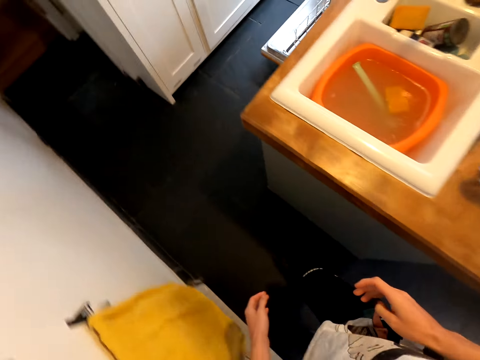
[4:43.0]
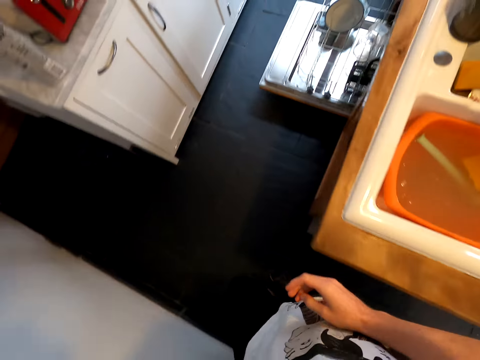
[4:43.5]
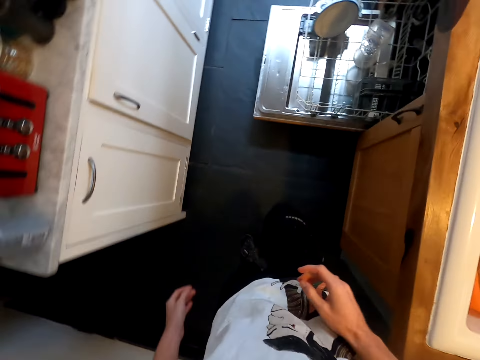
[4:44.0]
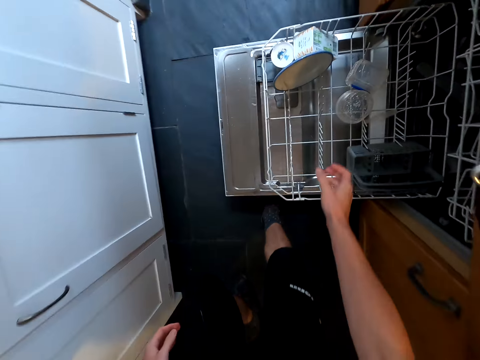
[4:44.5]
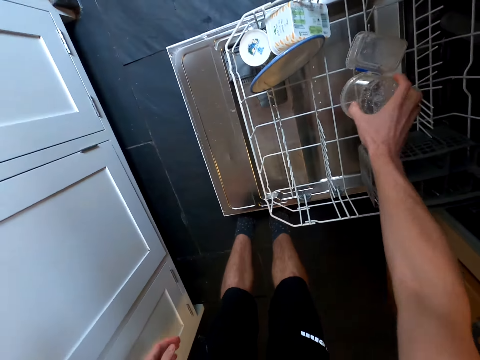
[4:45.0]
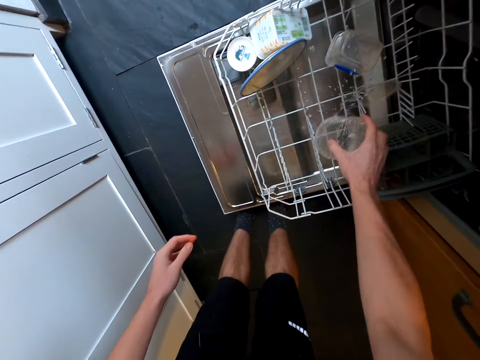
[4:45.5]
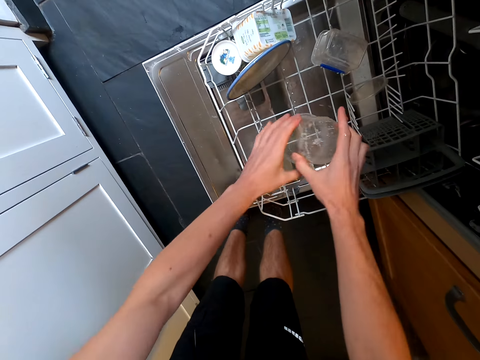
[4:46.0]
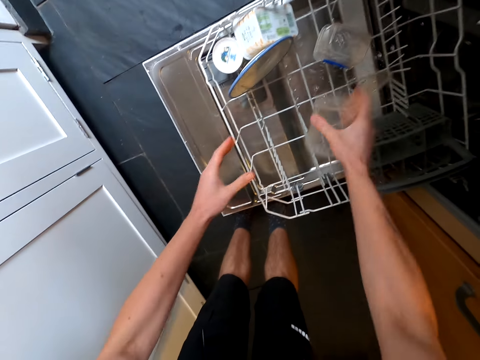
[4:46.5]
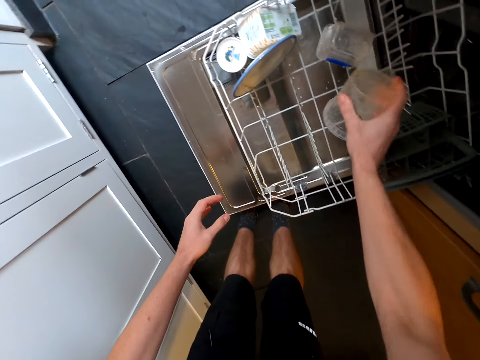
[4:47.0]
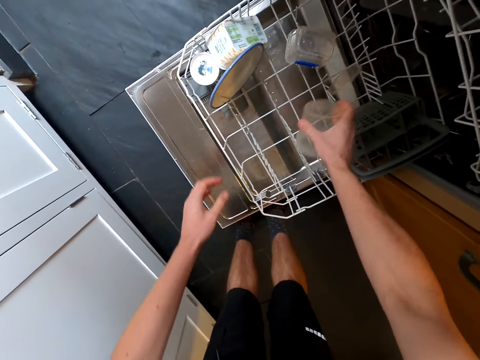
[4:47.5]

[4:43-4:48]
The camera wearer walks around the kitchen. They take a plastic tin from the dishwasher. They remove particles from the plastic tin.

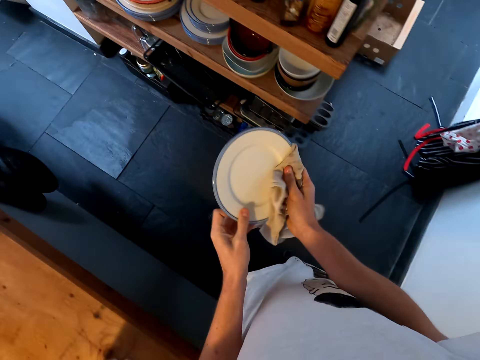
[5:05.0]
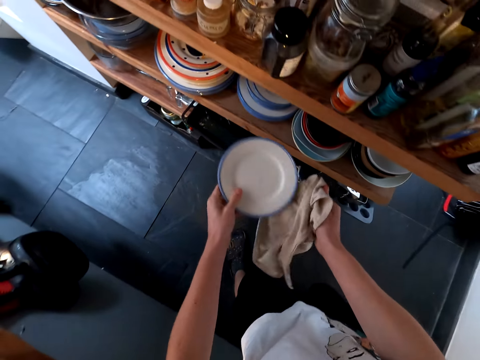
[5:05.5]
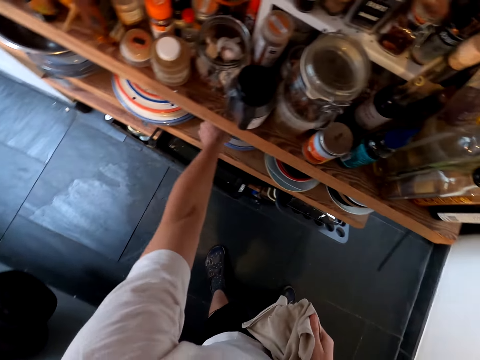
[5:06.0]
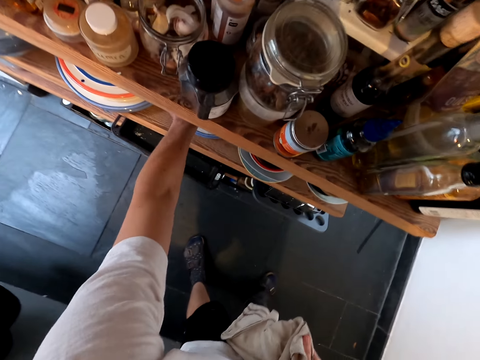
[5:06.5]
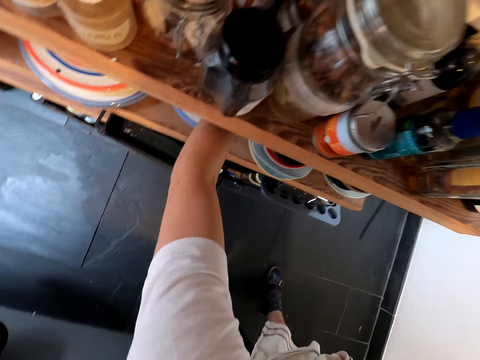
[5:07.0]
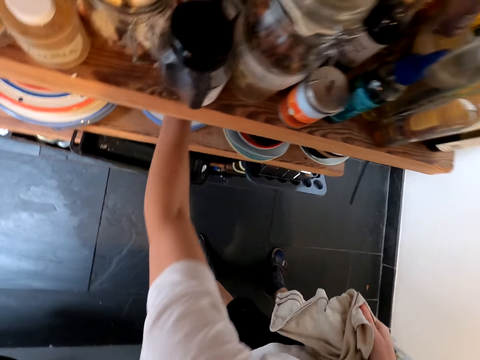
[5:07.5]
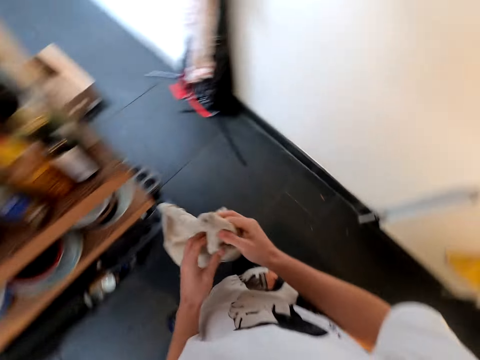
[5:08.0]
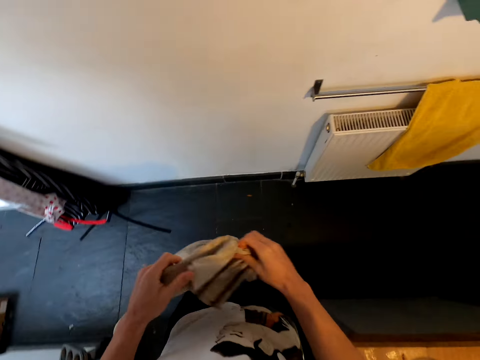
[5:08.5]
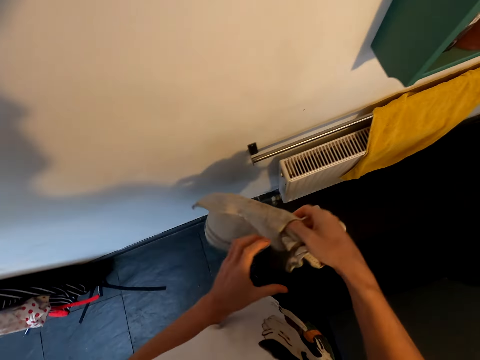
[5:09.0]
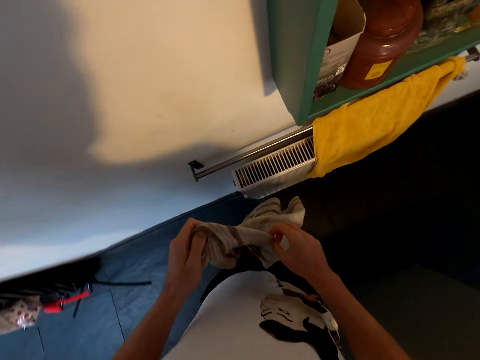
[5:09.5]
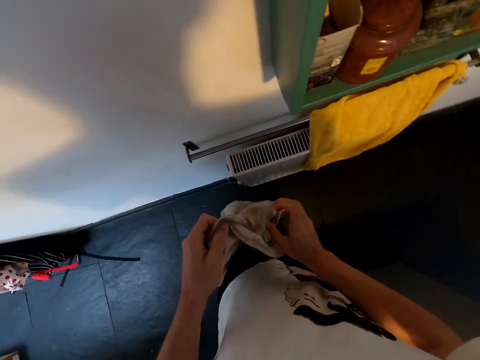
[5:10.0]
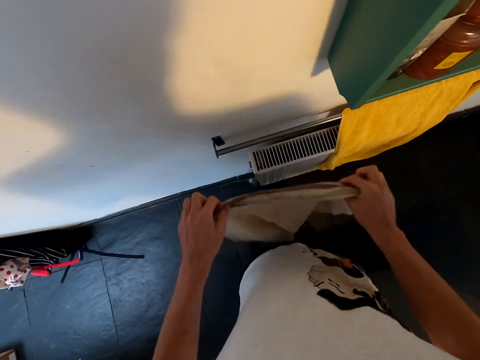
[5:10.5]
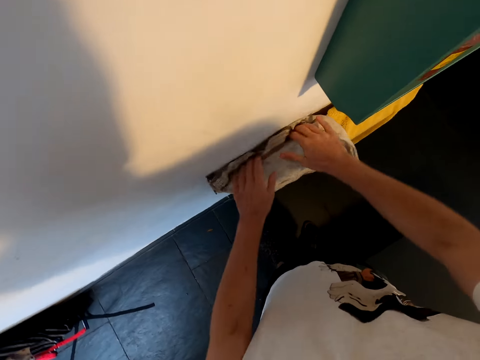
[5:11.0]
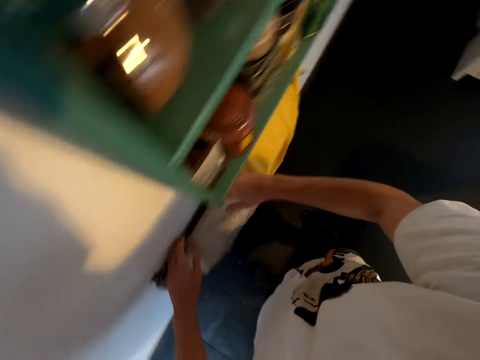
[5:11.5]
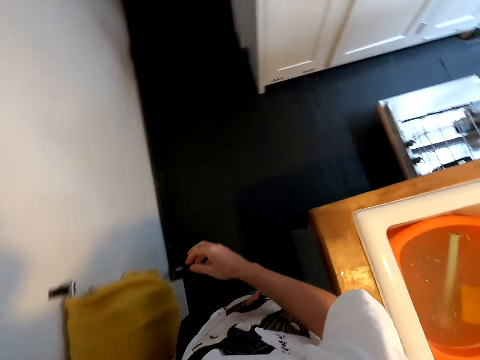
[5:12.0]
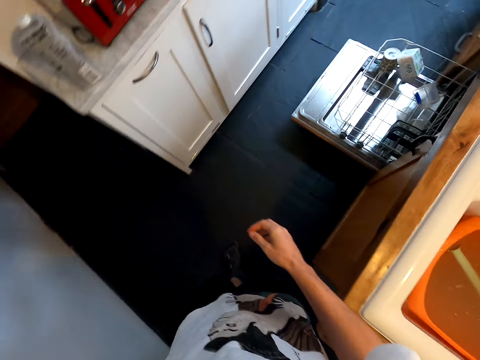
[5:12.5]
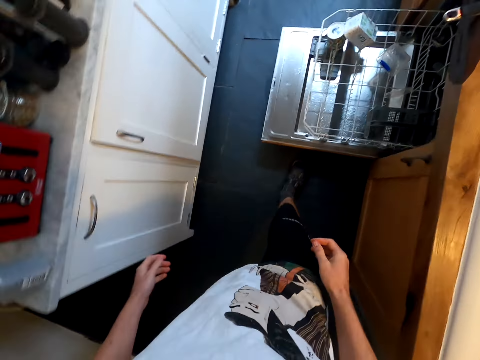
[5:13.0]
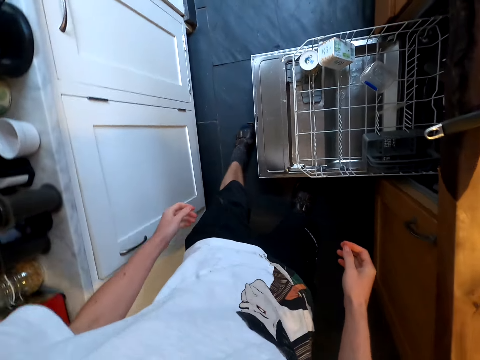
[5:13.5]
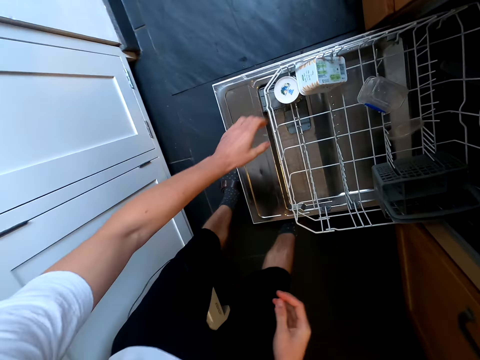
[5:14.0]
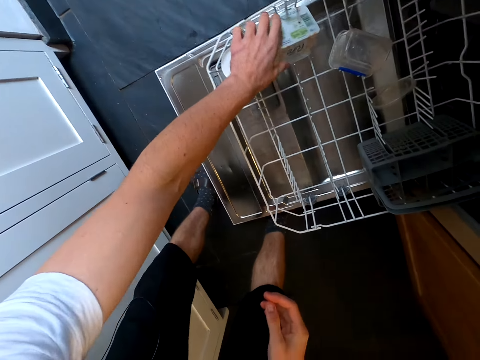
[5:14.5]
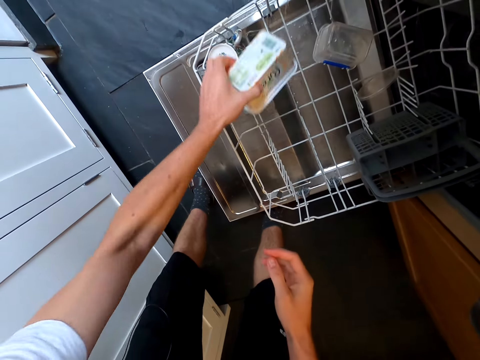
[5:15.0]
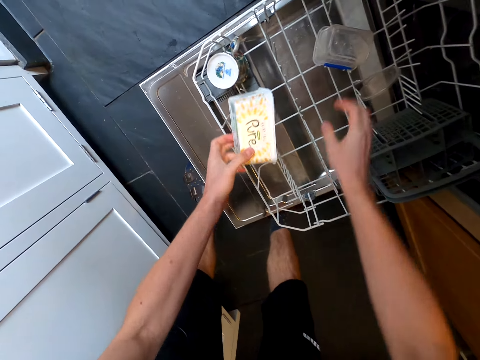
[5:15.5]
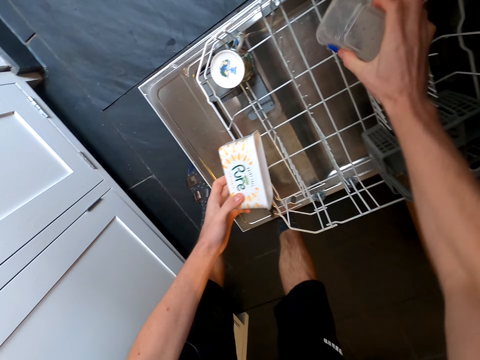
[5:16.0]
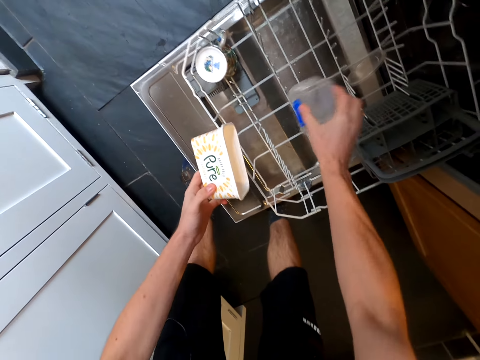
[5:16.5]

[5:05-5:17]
The camera wearer puts the plate in the cabinet shelf. They turn around. They stretch the towel, hang the towel on the hanger and hug the towel. They turn around. They walk around. They bend. They take plastic tins from the dishwasher rack. They remove excess water from the tins.

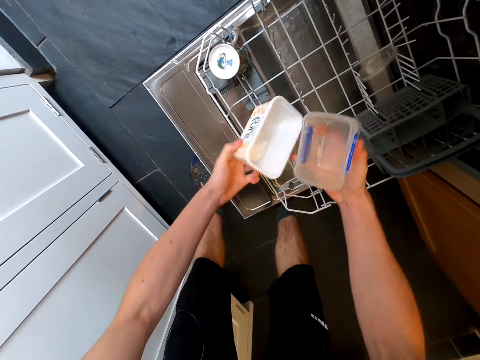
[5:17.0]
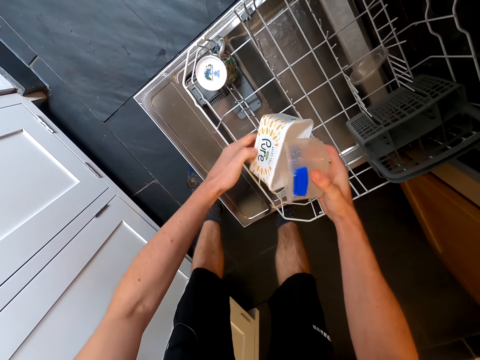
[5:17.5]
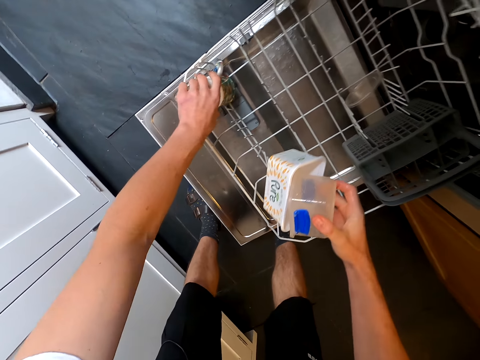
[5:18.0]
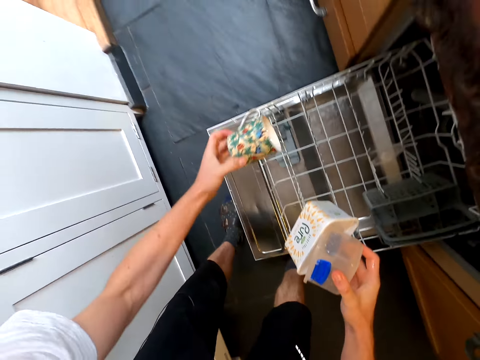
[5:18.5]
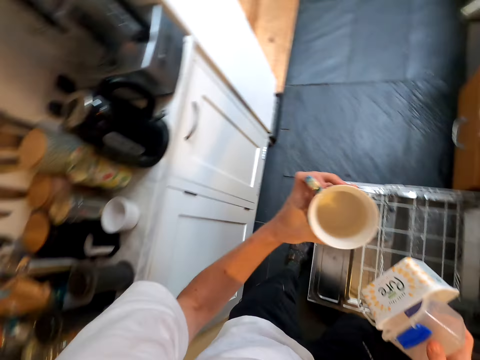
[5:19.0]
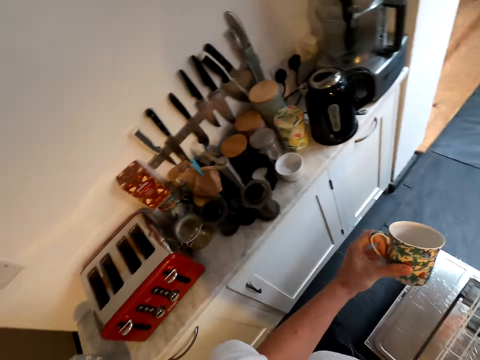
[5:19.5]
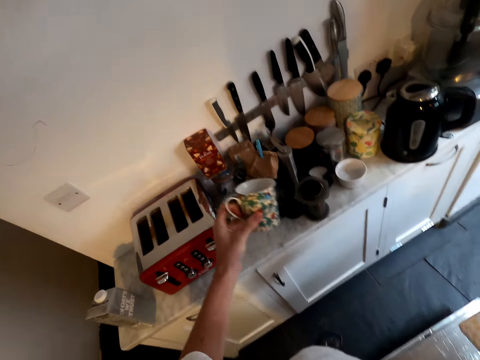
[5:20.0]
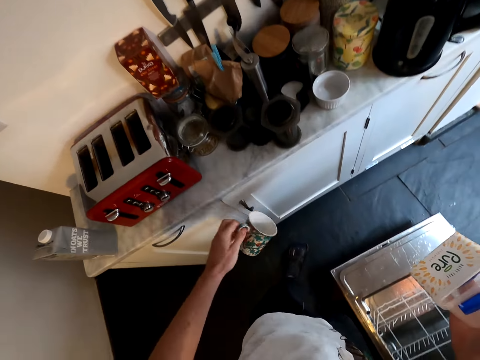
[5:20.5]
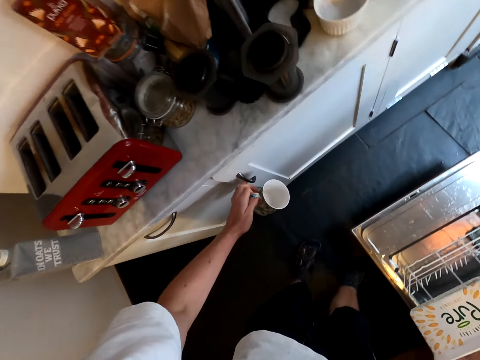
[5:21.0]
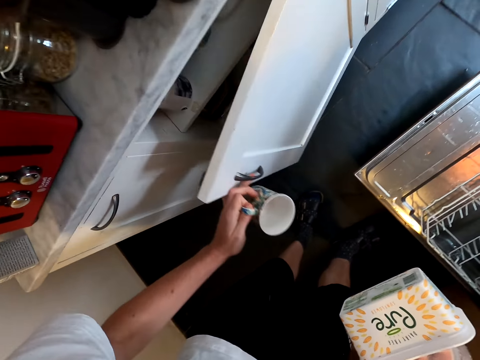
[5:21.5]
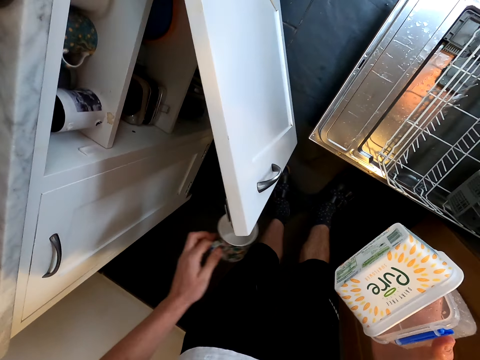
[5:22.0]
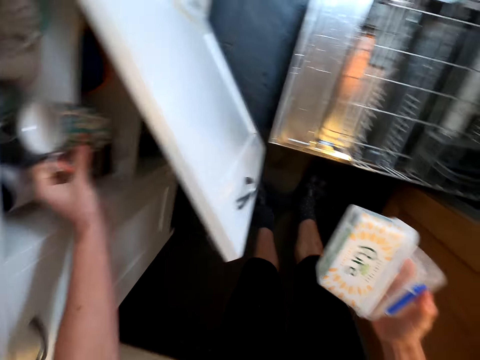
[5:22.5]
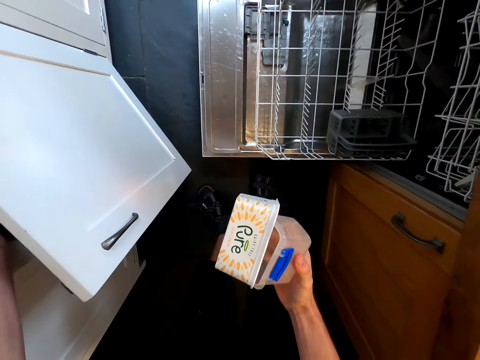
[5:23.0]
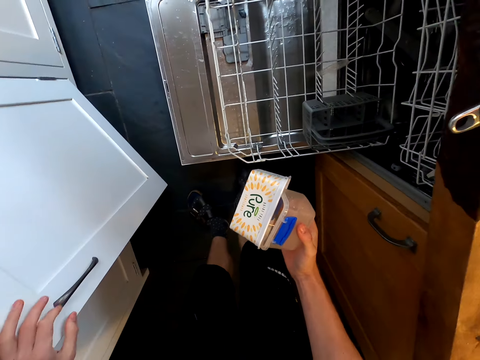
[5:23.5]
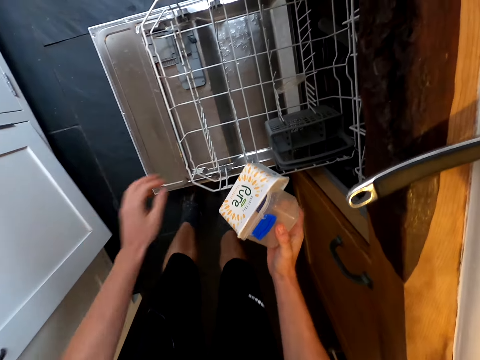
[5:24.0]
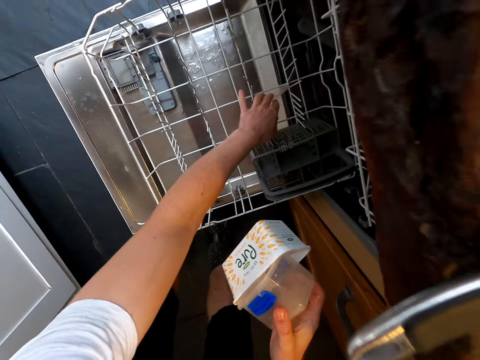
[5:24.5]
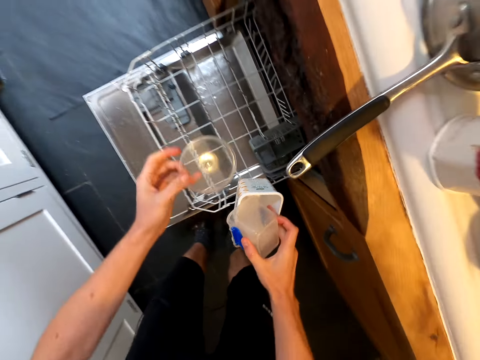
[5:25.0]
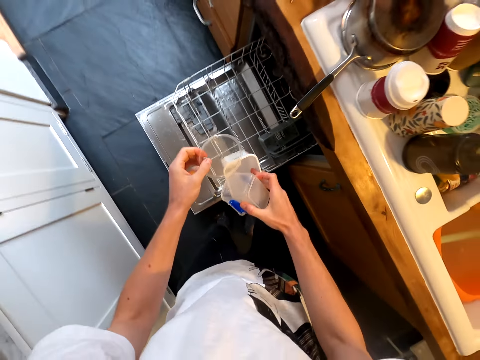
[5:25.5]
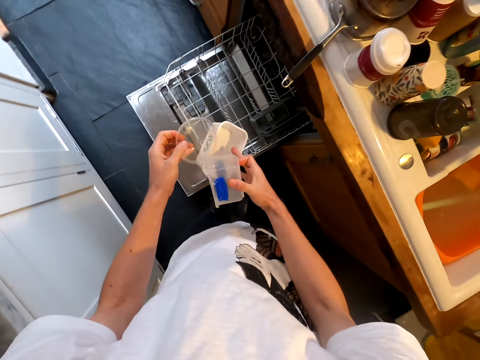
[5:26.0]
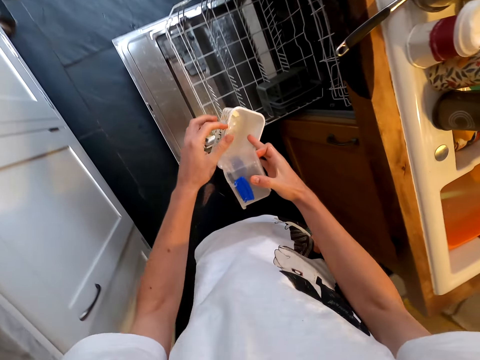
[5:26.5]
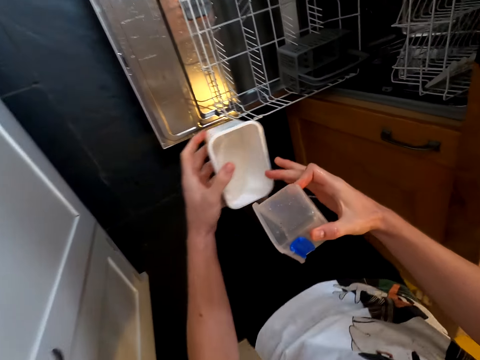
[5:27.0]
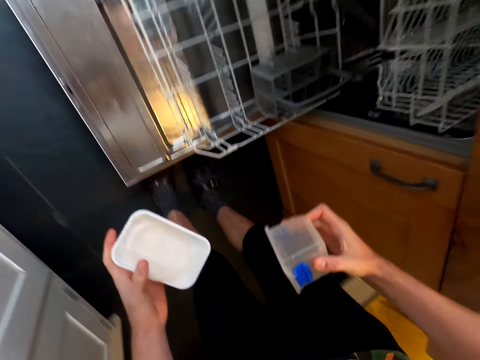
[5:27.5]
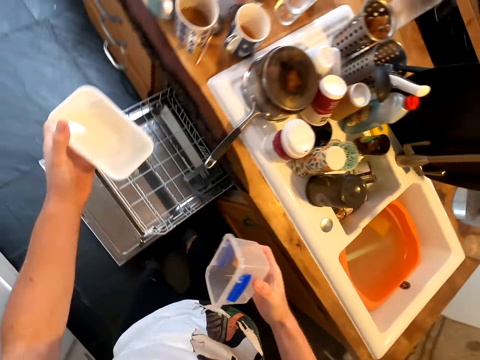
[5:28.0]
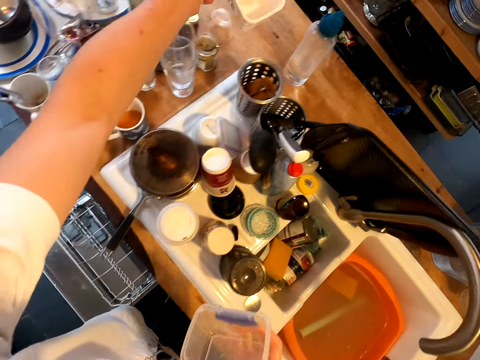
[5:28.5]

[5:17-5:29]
The camera wearer holds the tins with one hand. They take a cup from the dishwasher rack. They look in the cup. They open the cabinet door. They put the cup in the cabinet. They close the cabinet door. They take a tin lid from the dishwasher rack. They hold the utensils together. They hold the tins separately. They put one tin on the kitchen slab.
